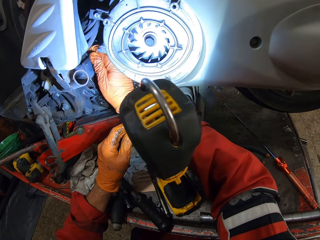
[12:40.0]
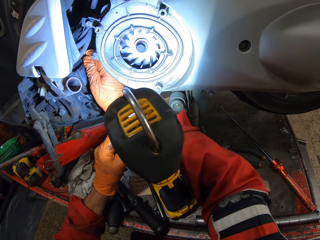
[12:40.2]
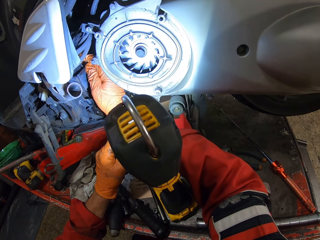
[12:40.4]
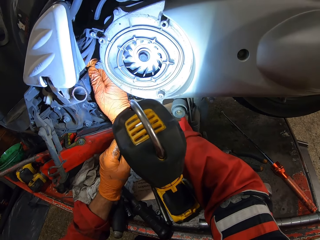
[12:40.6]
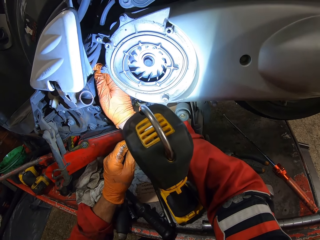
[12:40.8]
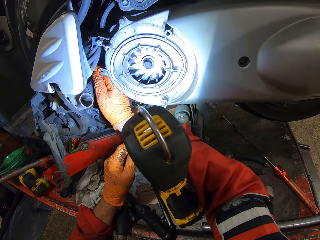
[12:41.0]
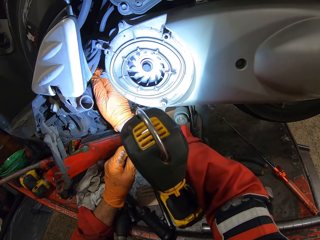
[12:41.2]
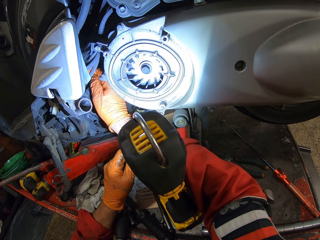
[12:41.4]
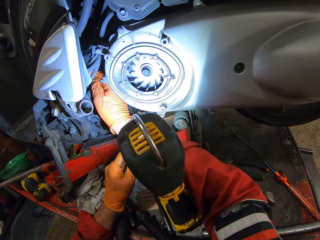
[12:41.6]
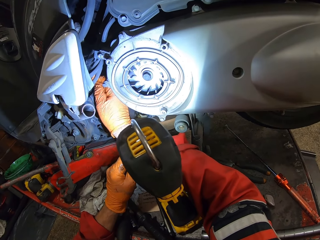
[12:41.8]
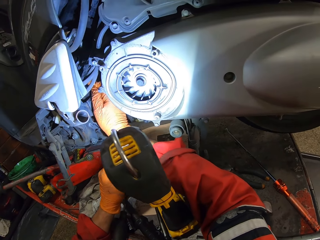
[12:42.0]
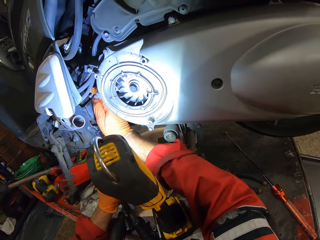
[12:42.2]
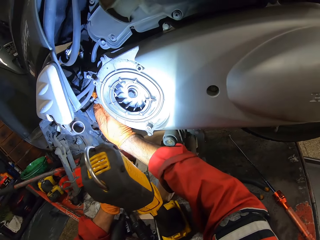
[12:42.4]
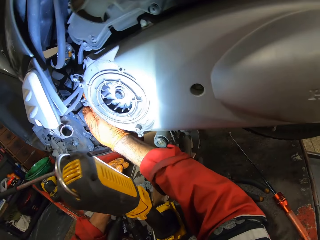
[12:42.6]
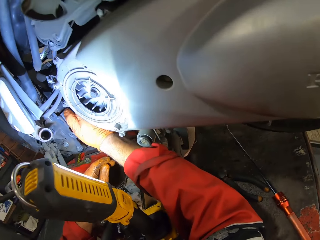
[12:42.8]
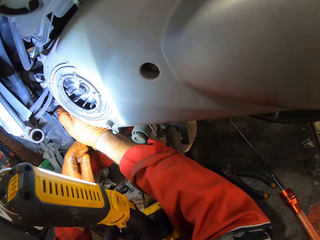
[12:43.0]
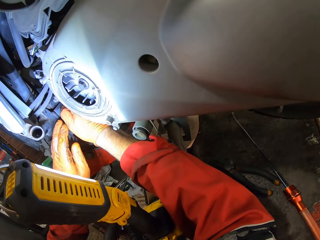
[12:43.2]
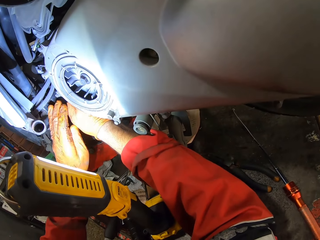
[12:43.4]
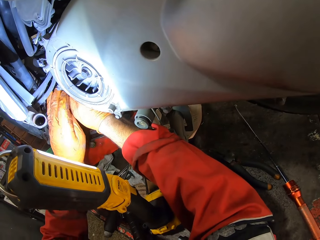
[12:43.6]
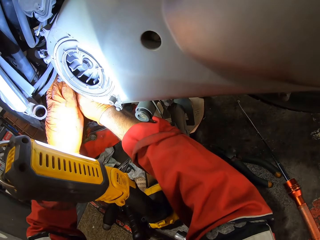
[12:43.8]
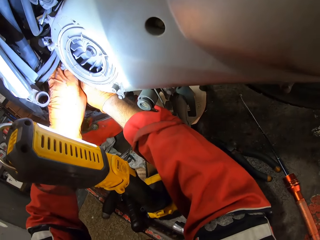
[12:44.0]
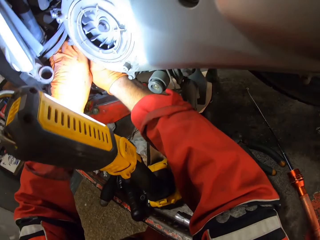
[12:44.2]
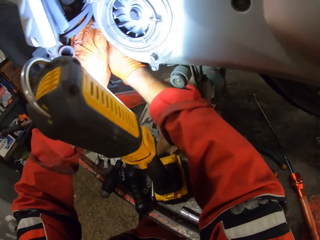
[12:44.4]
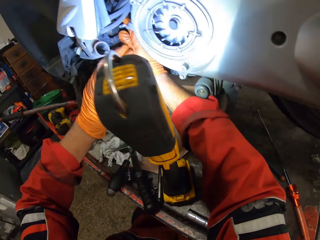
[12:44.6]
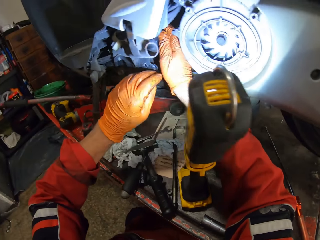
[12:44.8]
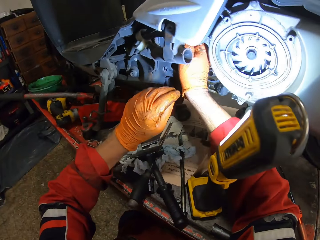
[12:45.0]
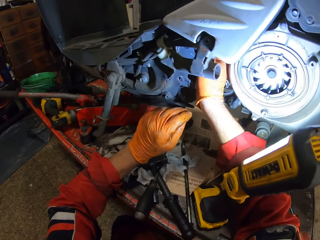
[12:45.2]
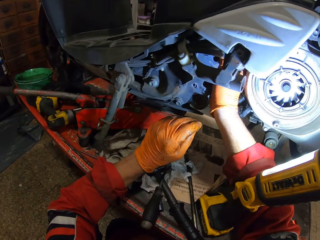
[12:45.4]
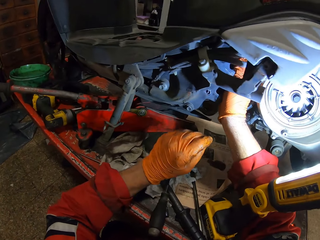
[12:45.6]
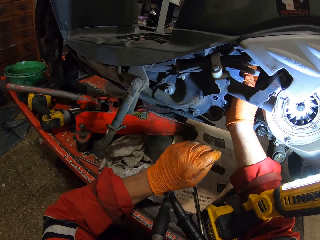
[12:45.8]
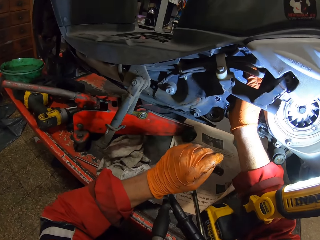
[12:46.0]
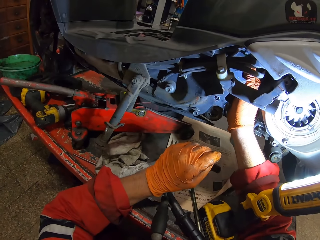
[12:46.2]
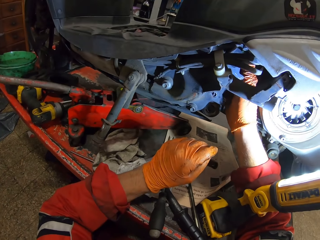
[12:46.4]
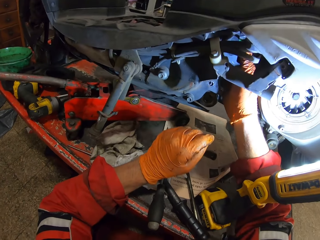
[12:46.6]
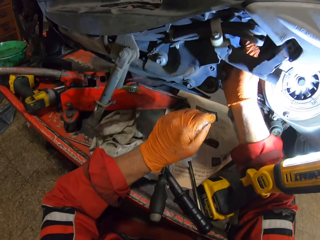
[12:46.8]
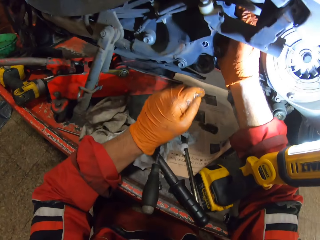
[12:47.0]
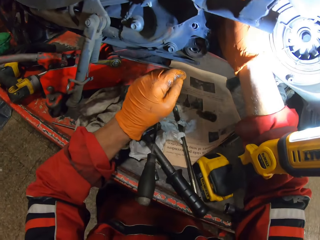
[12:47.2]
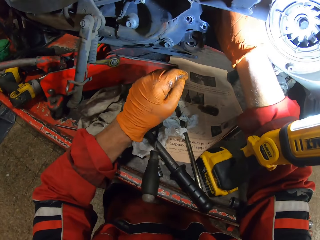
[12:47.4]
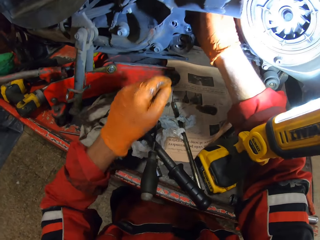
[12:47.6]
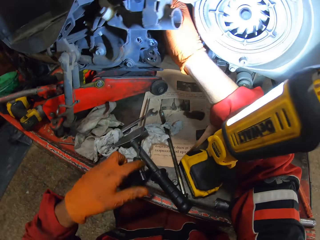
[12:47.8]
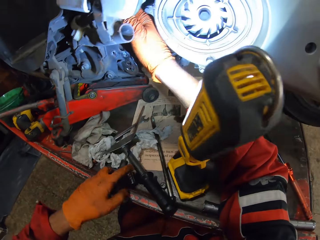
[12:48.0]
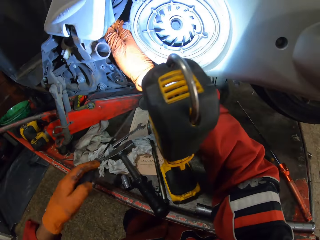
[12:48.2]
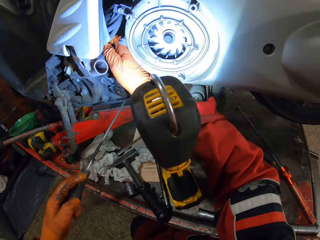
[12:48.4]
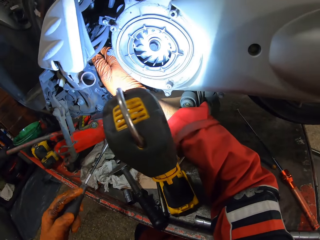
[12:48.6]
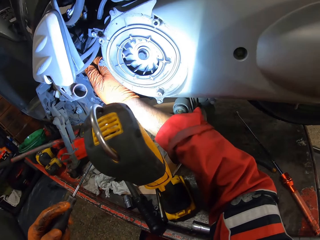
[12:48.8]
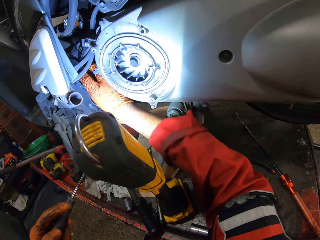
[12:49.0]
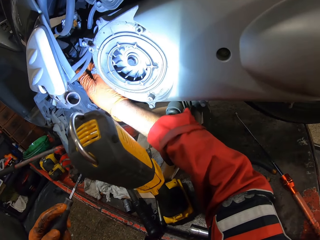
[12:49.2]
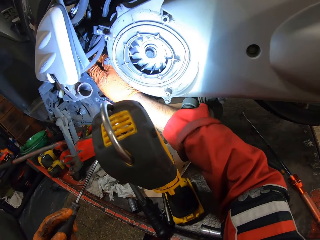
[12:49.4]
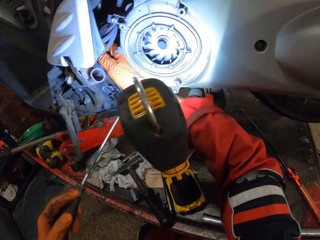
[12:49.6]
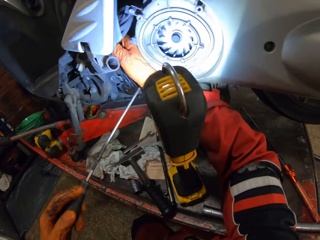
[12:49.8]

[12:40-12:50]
The camera wearer holds the bolt with his hands. He fixes the bolts with the right hand. He picks up the screwdriver from the workbench with his left hand.

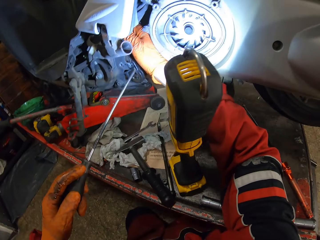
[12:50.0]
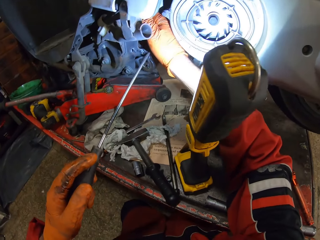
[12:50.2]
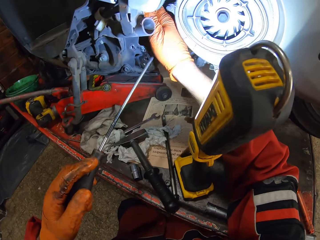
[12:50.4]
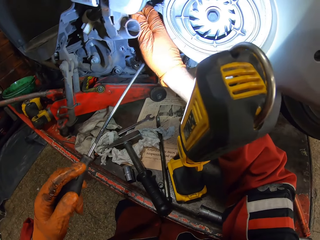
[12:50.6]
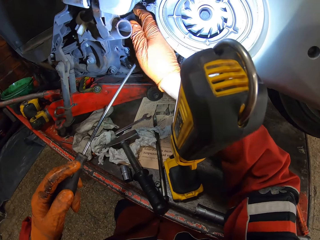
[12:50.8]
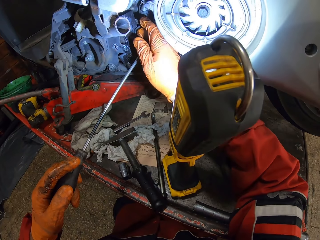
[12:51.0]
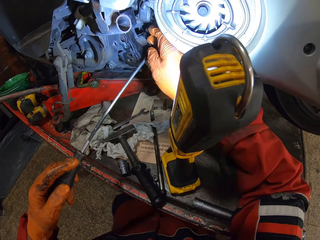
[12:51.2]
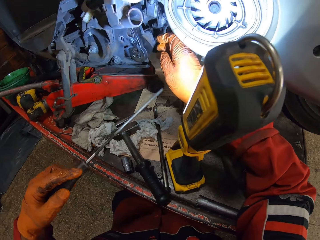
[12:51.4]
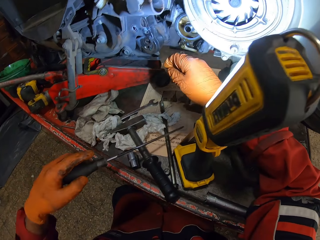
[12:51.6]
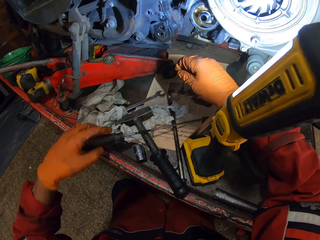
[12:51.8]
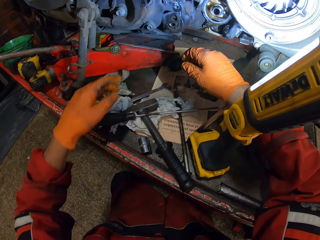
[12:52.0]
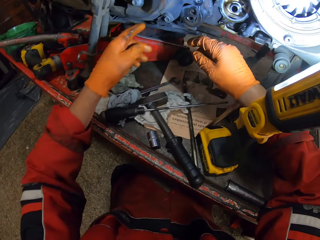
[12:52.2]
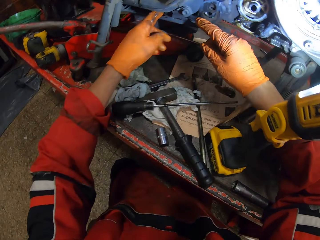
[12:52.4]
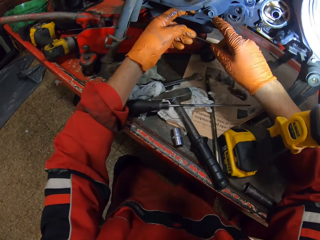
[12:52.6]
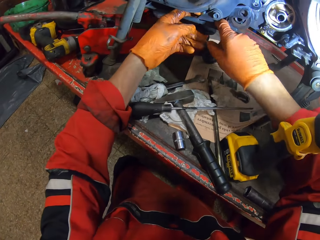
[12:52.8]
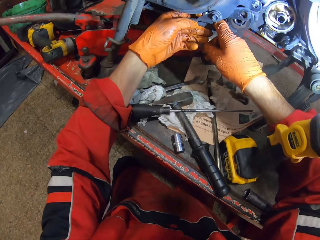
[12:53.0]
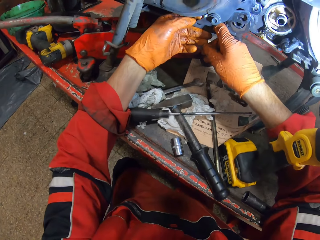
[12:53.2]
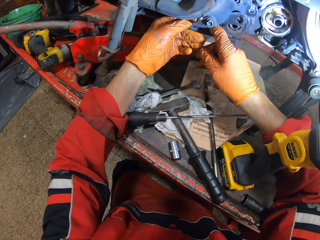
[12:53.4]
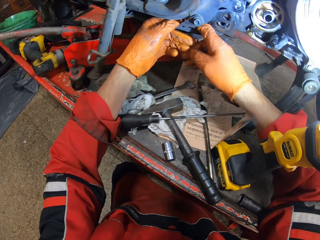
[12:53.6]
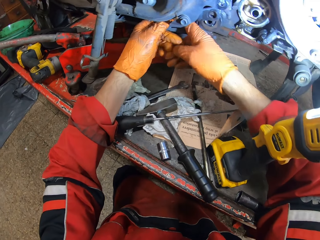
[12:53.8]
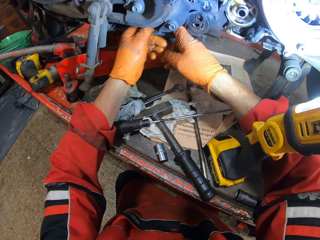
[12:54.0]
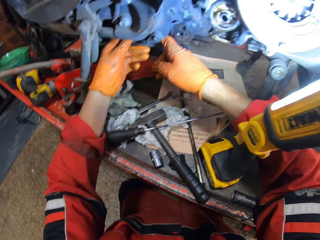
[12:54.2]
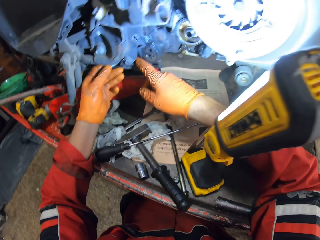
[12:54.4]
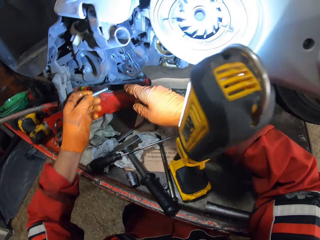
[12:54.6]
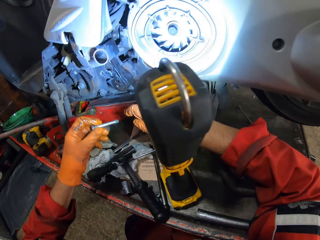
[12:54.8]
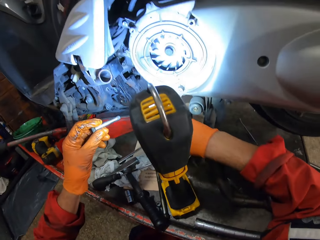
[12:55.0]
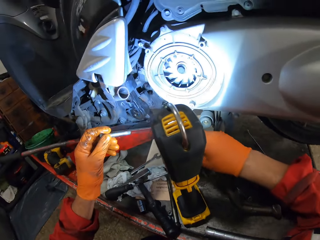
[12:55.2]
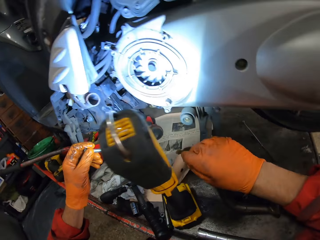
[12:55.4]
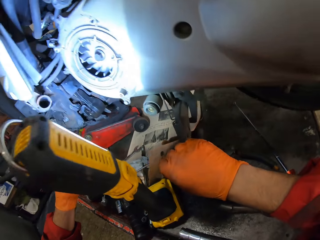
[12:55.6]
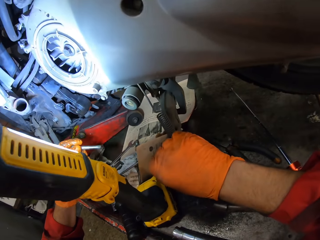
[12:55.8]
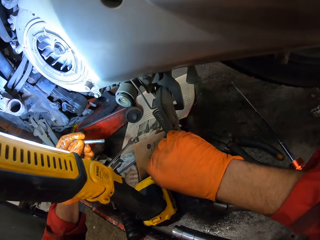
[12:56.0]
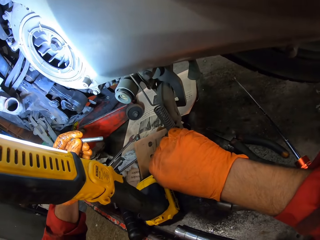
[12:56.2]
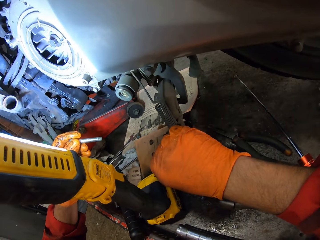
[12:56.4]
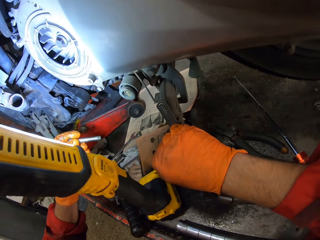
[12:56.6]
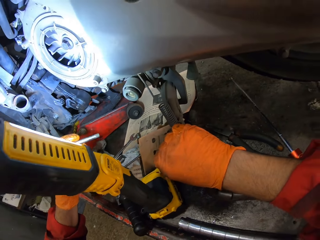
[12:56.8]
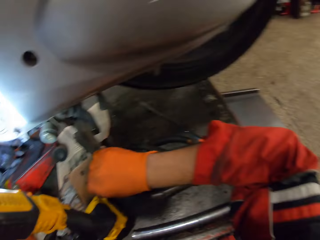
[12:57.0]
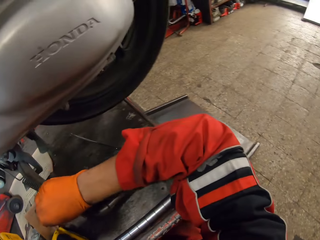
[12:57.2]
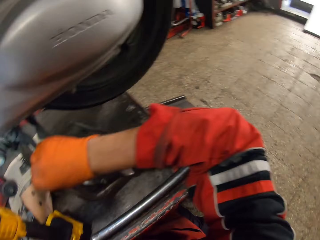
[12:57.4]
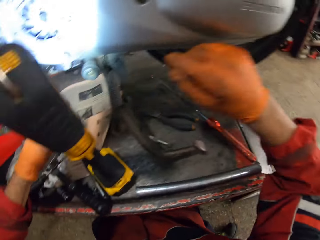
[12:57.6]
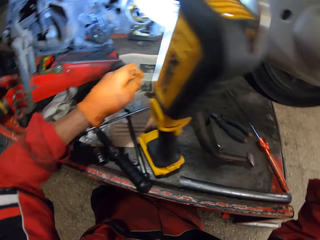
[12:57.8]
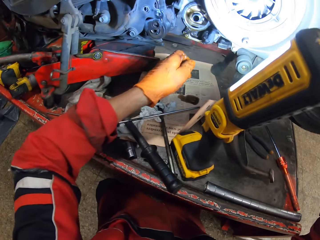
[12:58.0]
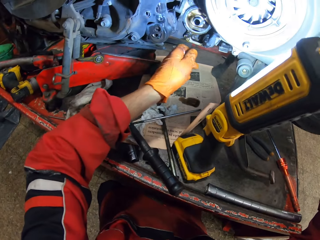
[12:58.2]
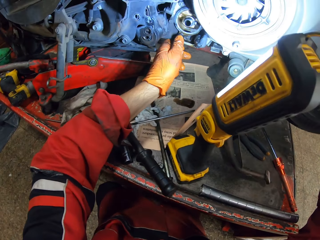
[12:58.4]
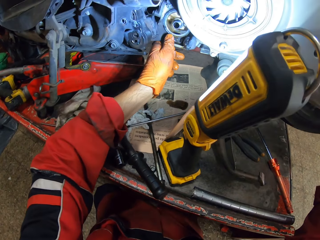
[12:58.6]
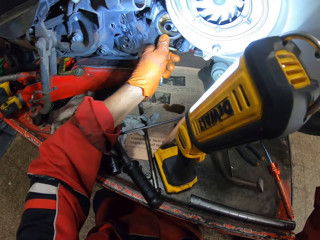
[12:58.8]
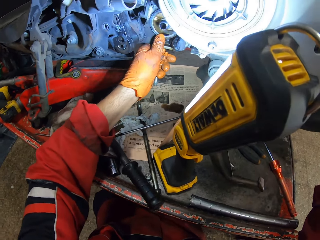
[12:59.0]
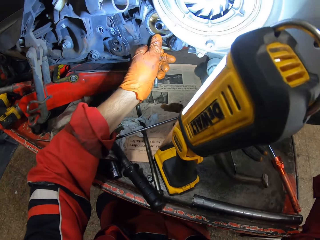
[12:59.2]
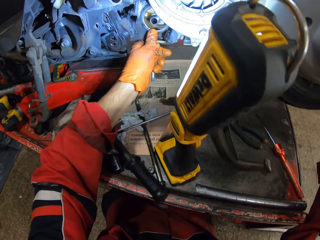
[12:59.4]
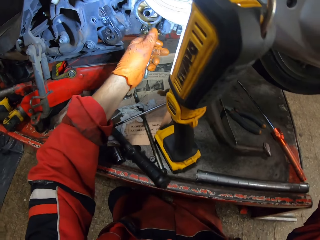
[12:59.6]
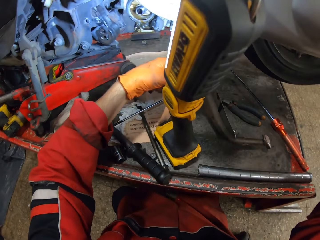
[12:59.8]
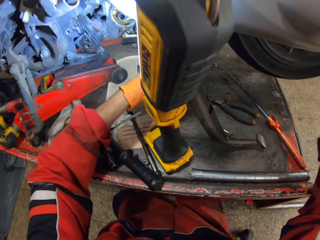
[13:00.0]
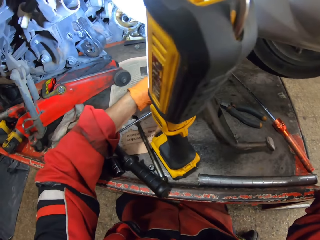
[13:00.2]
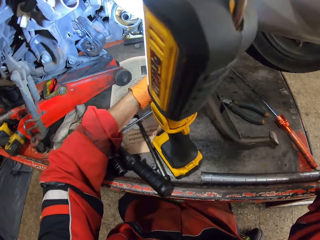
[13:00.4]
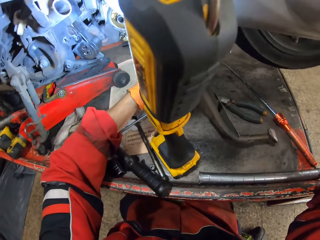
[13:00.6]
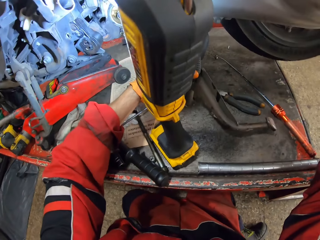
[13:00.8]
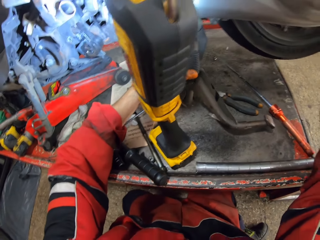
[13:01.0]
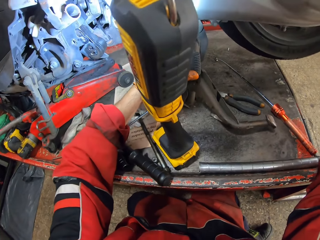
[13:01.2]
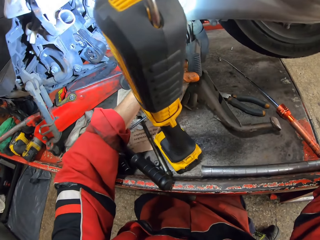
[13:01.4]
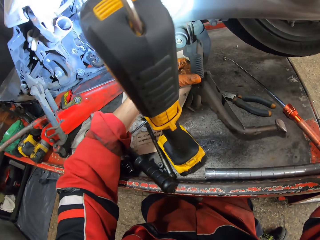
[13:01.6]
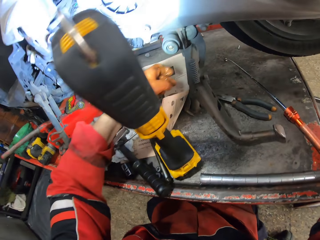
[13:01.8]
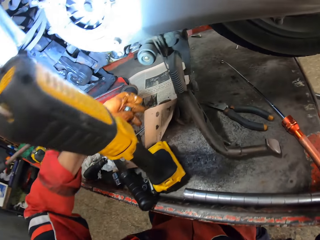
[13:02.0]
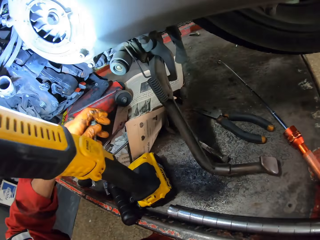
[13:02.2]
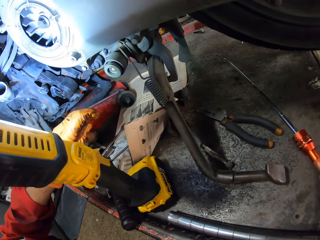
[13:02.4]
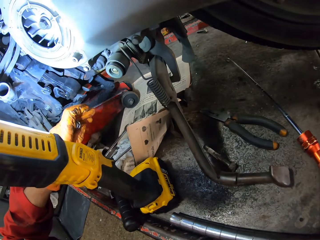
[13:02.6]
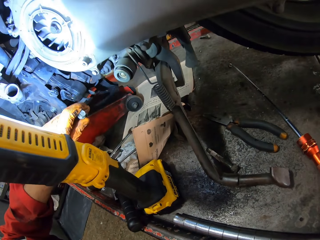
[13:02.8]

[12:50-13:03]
The camera wearer fixes the bolt with the screwdriver. He drops the screwdriver on the workbench. He removes a screw from the motorcycle with both hands. He holds the bolt with his left hand. He touches the engine. He adjusts the motorcycle brake with his left hand. He shakes the spring.
